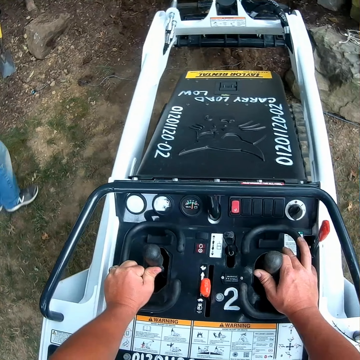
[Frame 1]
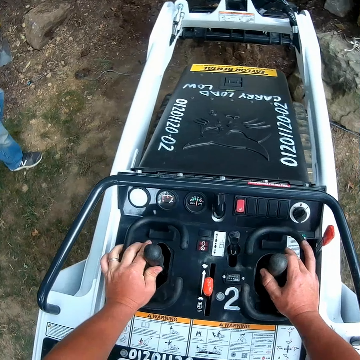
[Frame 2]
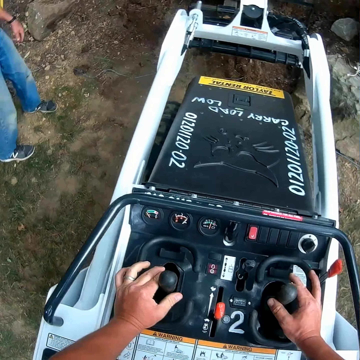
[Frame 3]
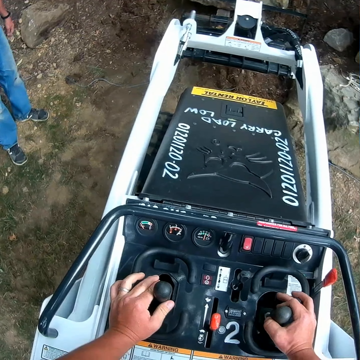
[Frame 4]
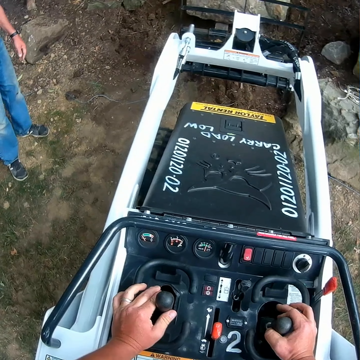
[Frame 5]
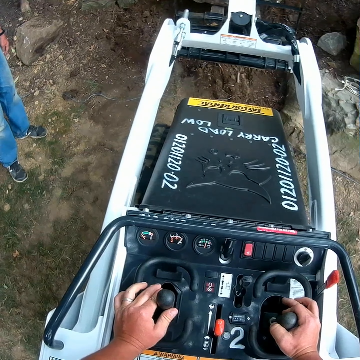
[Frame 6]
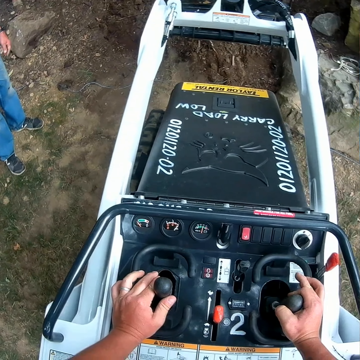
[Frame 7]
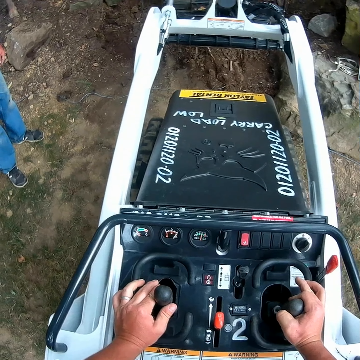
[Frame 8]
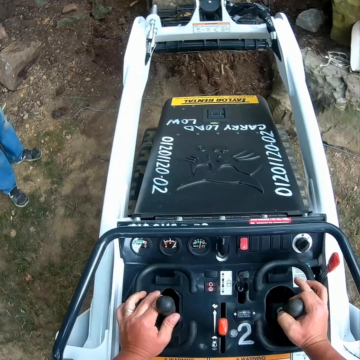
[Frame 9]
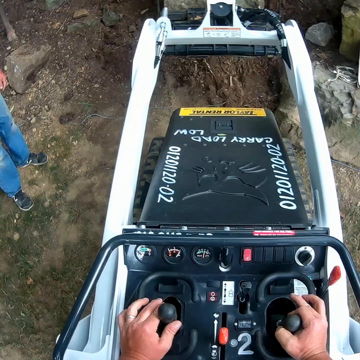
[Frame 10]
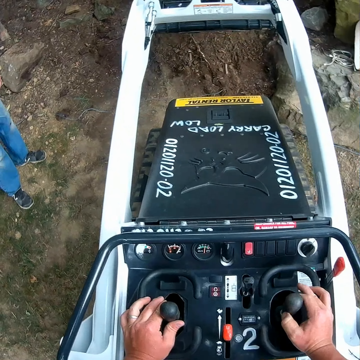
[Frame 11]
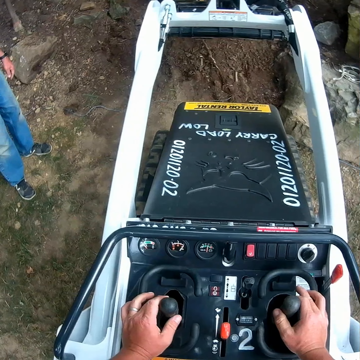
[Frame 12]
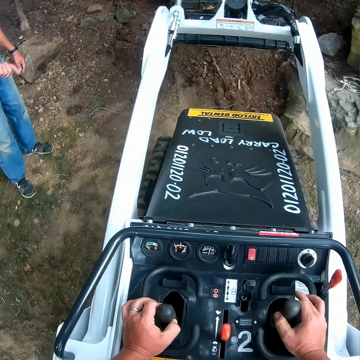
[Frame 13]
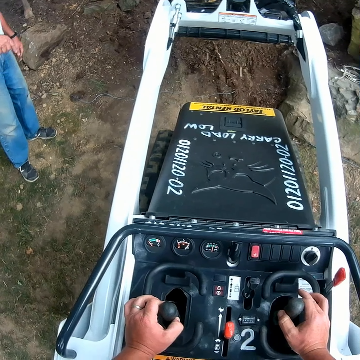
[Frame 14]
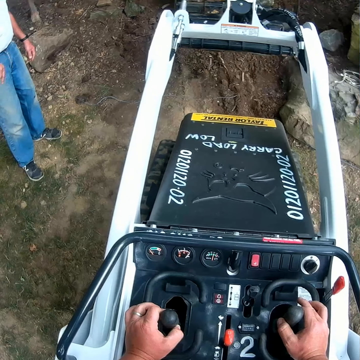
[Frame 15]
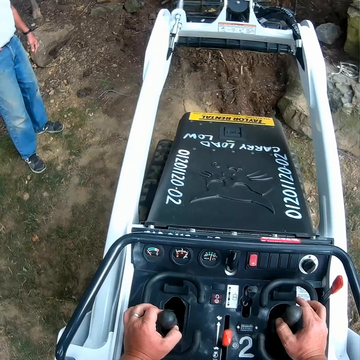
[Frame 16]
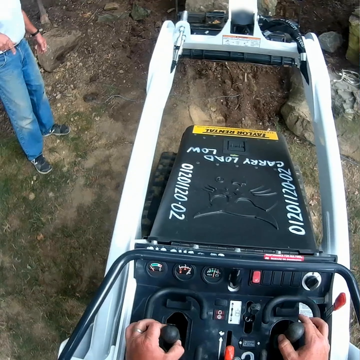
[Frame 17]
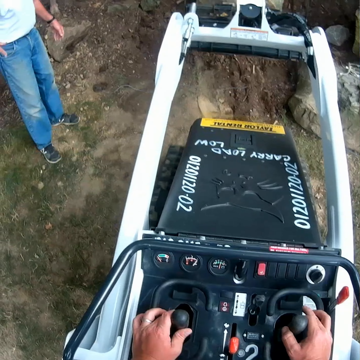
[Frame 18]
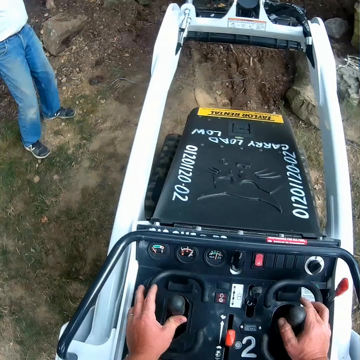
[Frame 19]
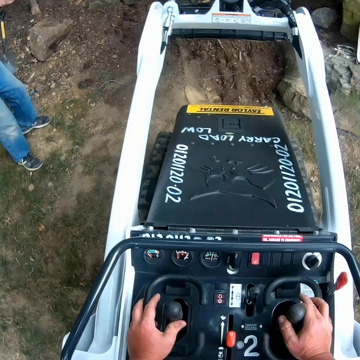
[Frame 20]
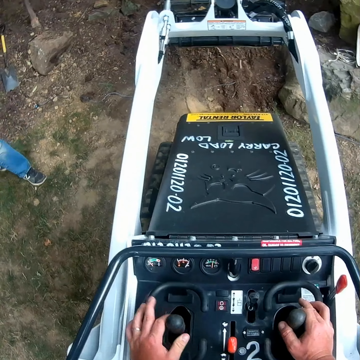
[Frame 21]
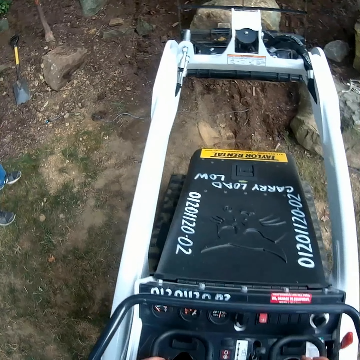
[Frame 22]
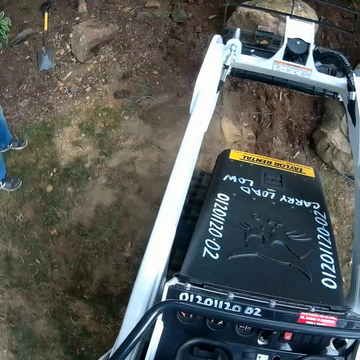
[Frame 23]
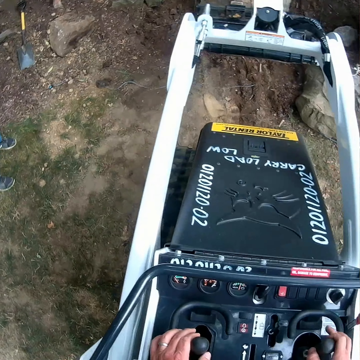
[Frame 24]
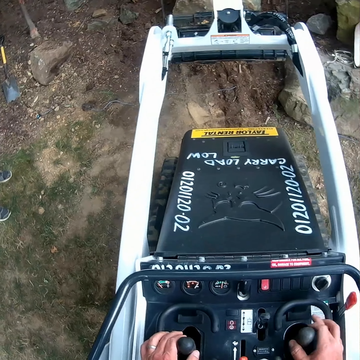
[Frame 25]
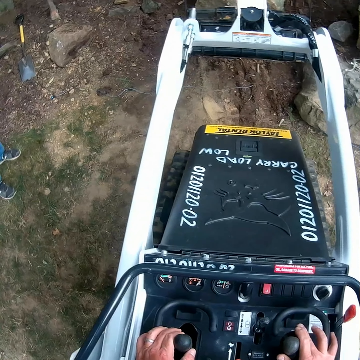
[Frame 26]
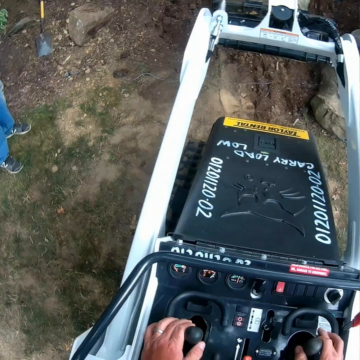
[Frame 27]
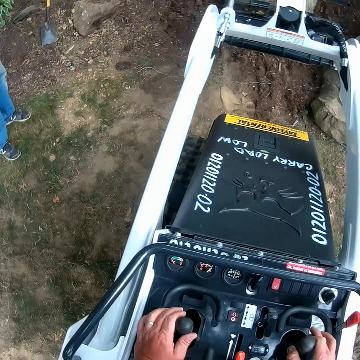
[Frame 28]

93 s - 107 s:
A man walks around the compound. The camera wearer operates the forklift. They move the lawn mower. They converse with the man. They operate the forklift and adjust something.

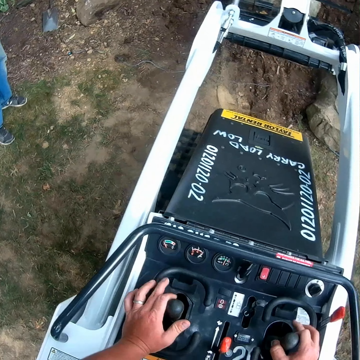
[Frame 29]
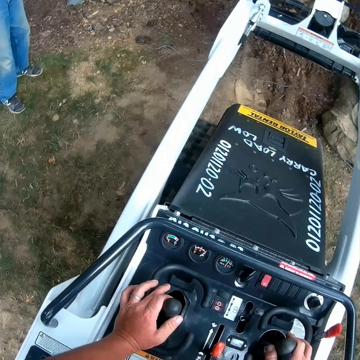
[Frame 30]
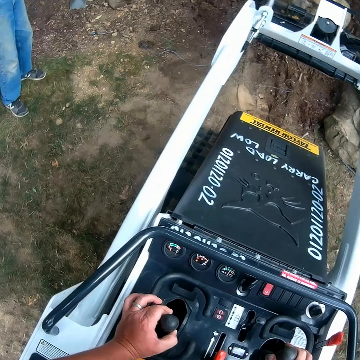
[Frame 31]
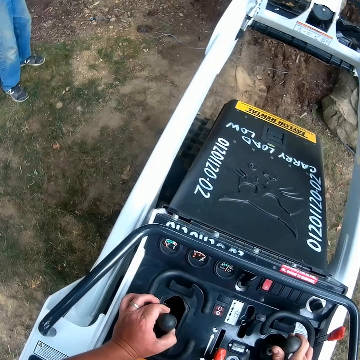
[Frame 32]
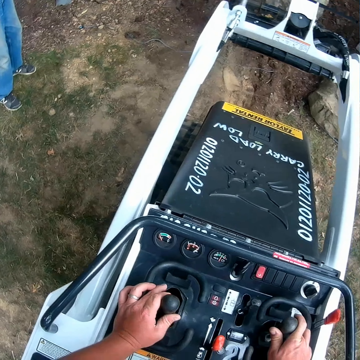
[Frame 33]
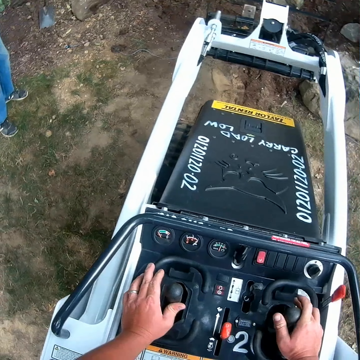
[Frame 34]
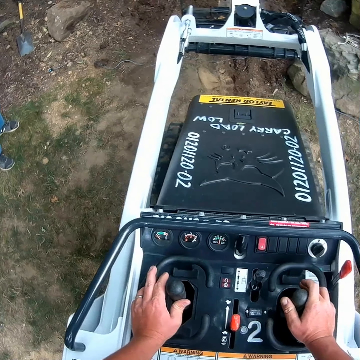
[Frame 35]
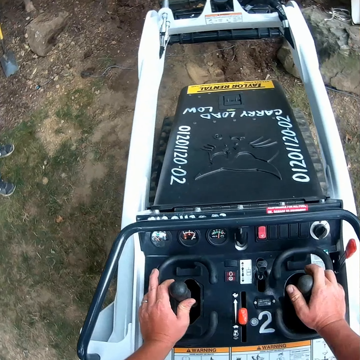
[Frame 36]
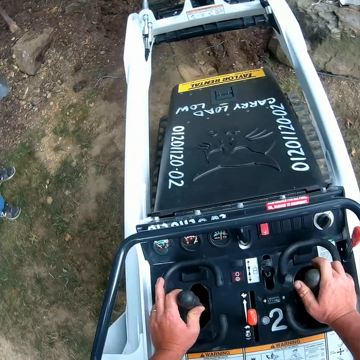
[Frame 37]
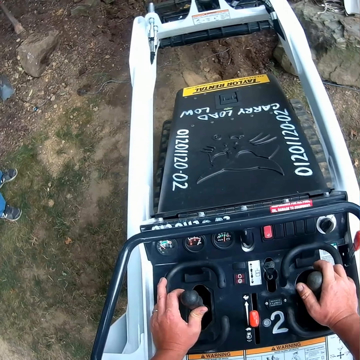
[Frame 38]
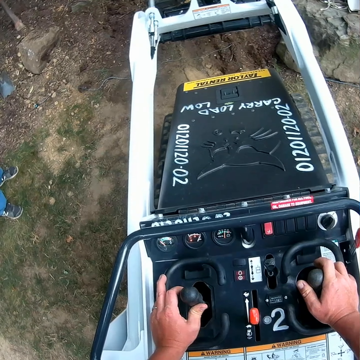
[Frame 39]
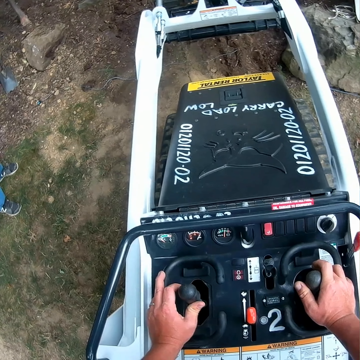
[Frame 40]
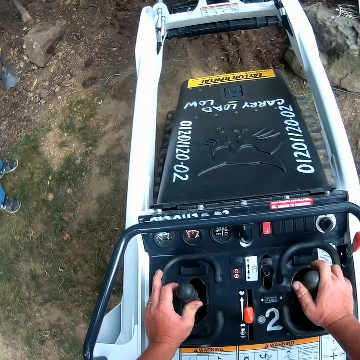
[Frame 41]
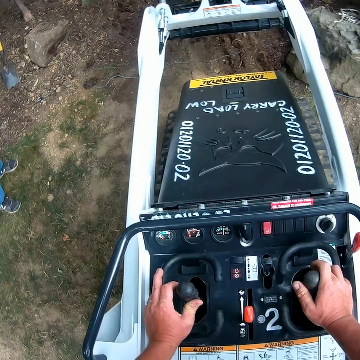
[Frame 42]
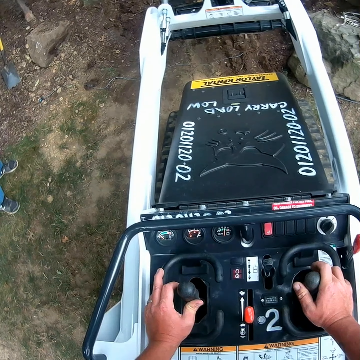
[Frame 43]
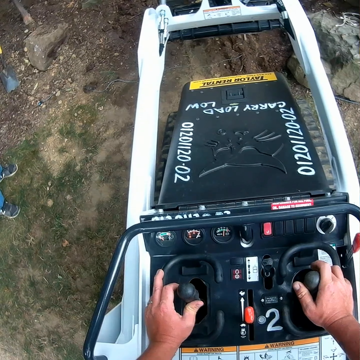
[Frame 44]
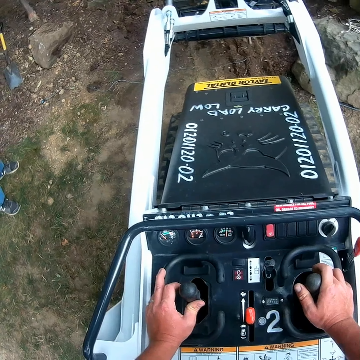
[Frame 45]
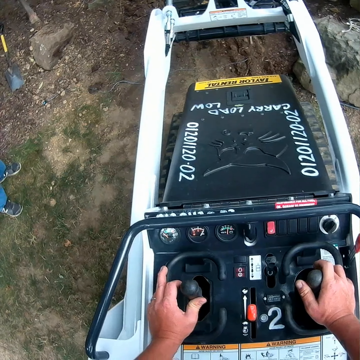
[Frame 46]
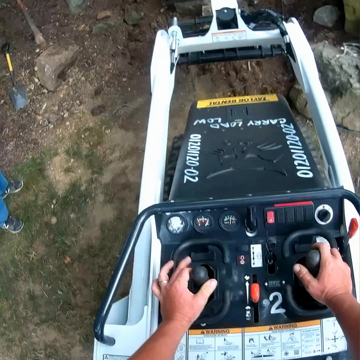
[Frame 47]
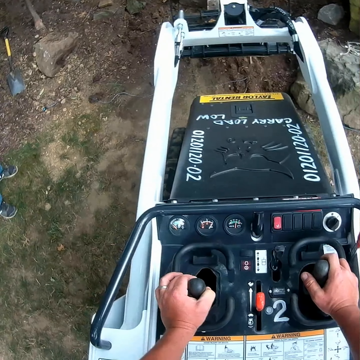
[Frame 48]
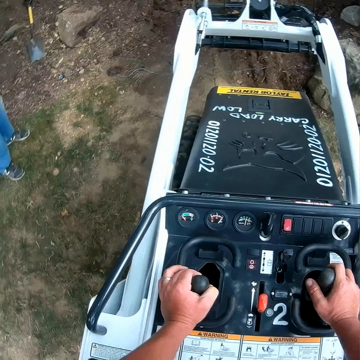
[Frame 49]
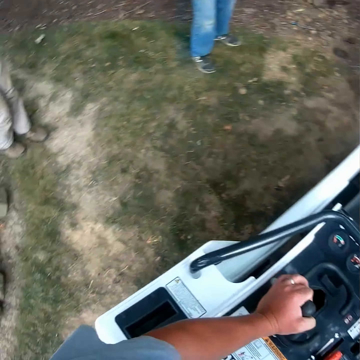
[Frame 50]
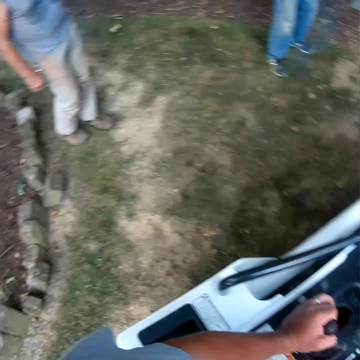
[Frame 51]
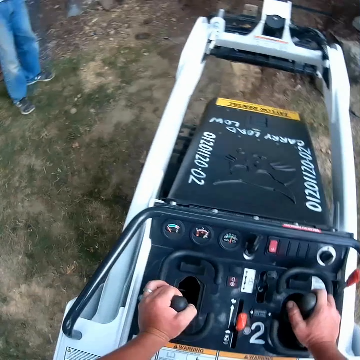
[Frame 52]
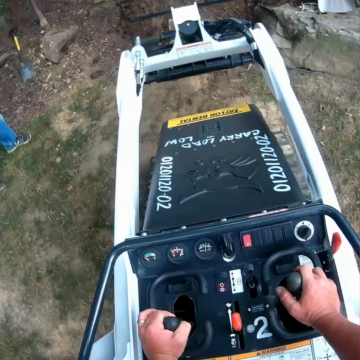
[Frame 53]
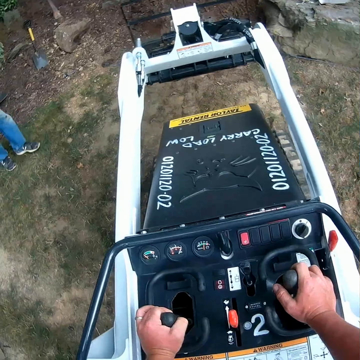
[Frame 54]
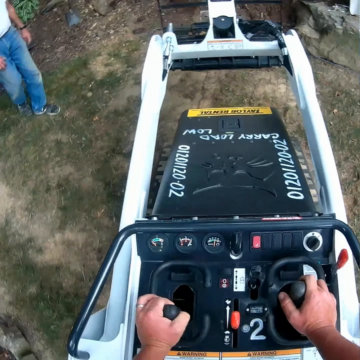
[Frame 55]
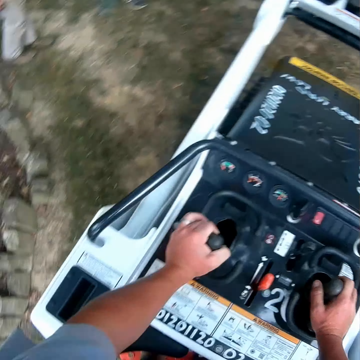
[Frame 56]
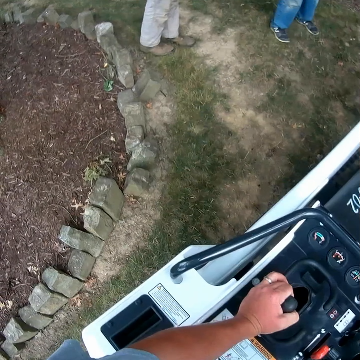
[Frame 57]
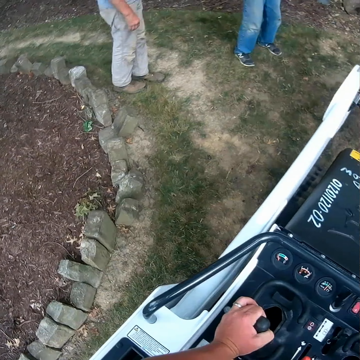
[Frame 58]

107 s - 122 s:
The camera wearer looks around.

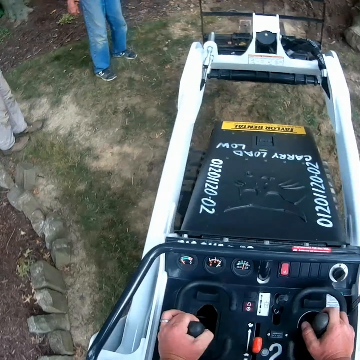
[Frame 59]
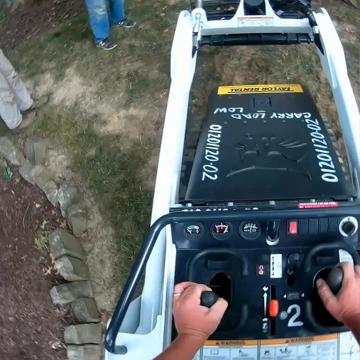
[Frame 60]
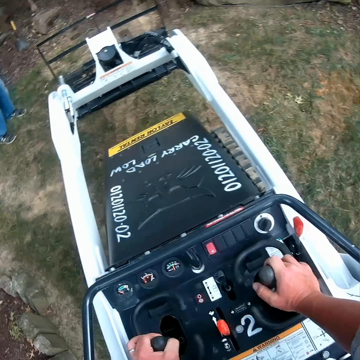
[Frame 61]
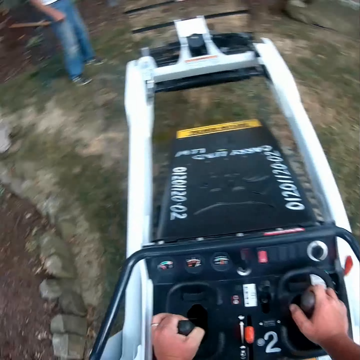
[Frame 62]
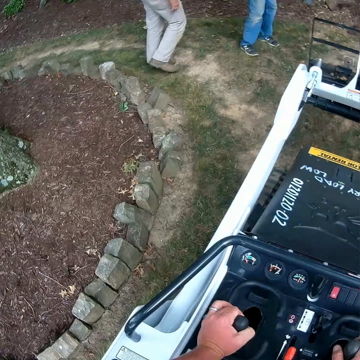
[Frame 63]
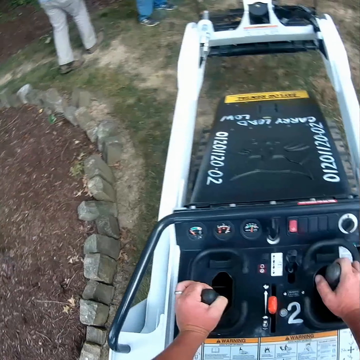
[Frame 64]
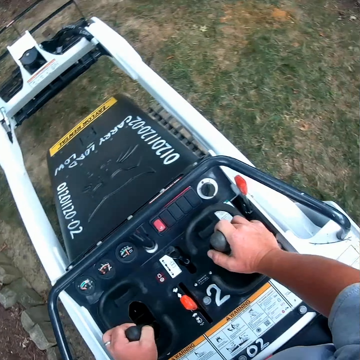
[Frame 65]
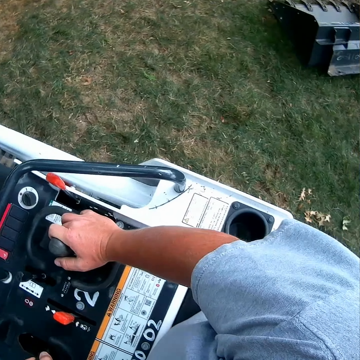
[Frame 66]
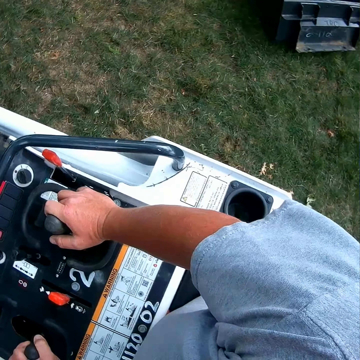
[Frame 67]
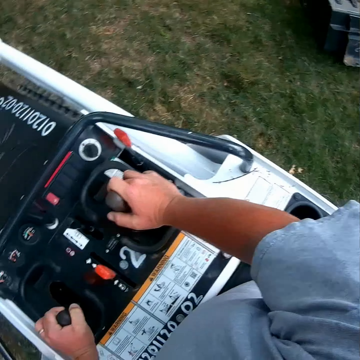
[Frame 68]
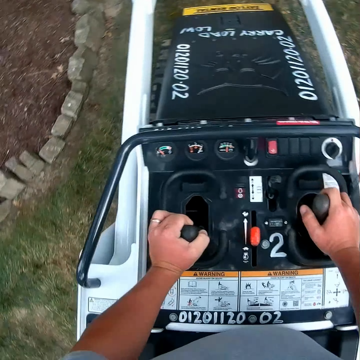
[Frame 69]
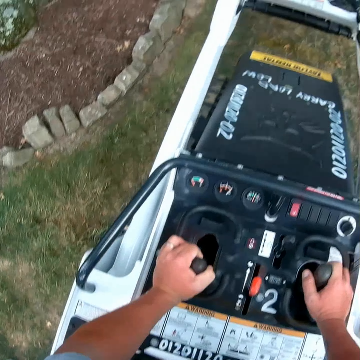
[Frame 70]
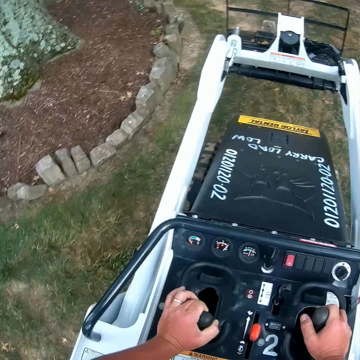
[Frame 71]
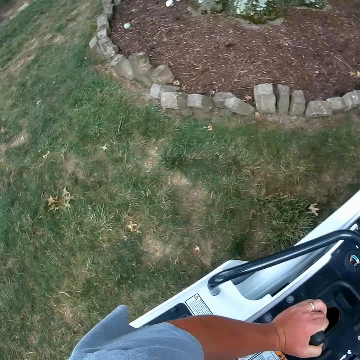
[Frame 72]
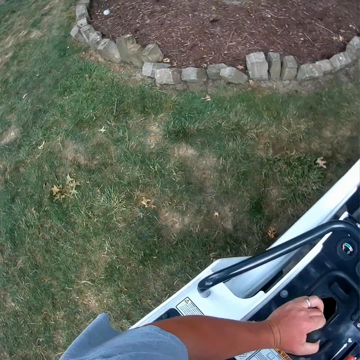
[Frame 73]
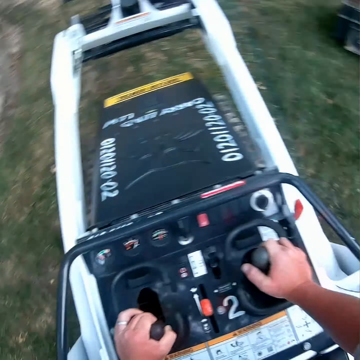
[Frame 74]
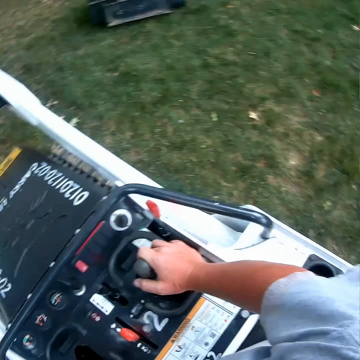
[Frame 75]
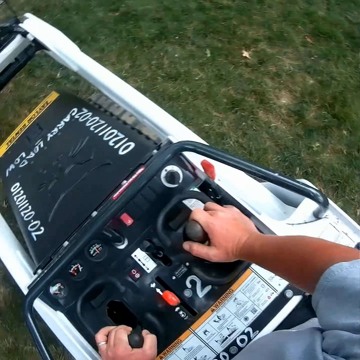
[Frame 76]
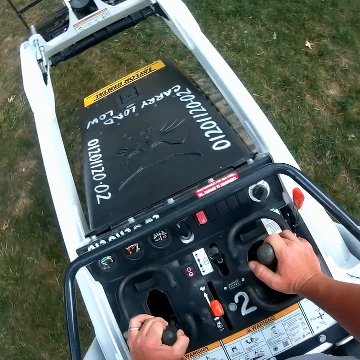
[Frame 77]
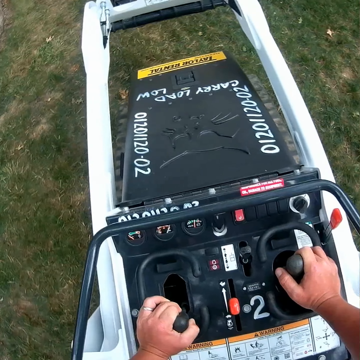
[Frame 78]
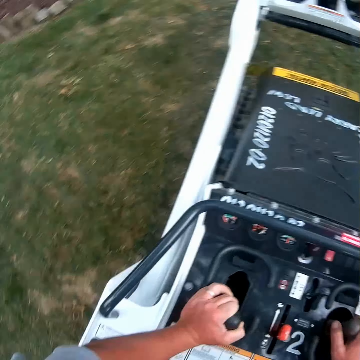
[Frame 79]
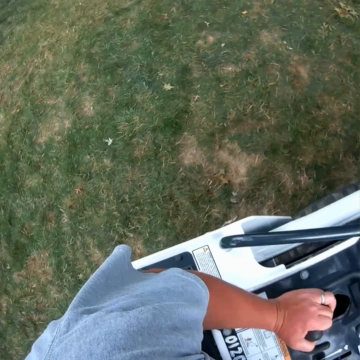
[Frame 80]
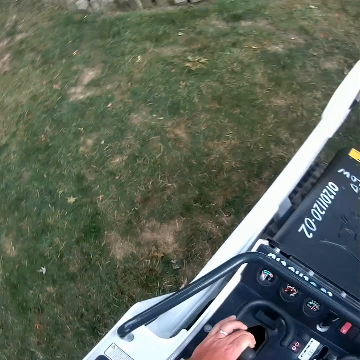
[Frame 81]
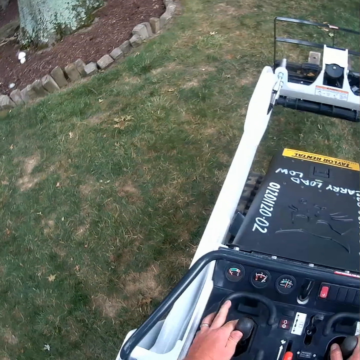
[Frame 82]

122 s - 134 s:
The camera wearer moves the lawn mower.
